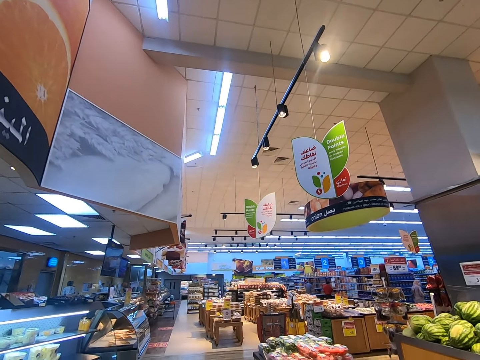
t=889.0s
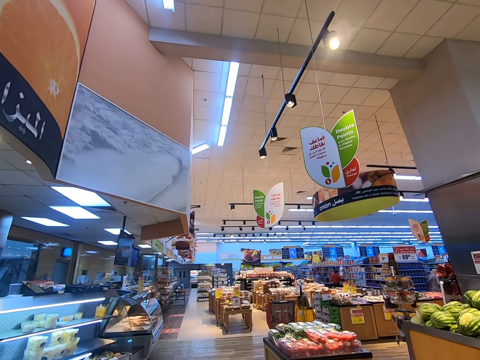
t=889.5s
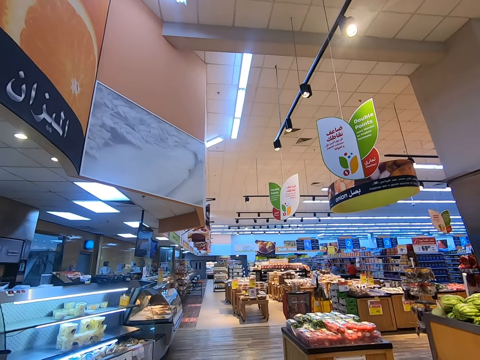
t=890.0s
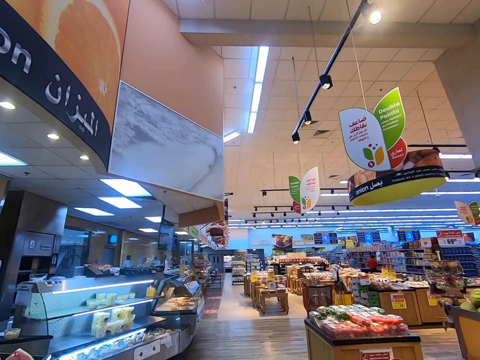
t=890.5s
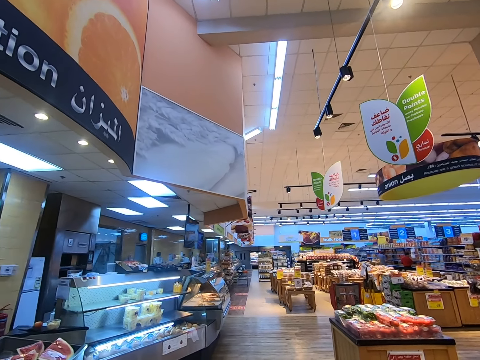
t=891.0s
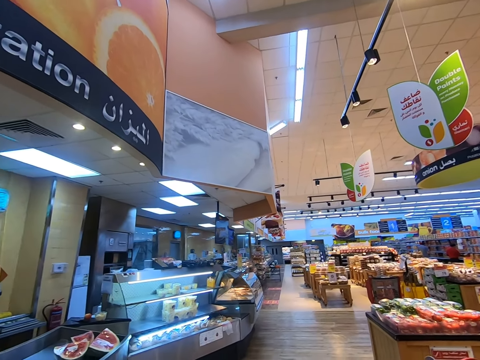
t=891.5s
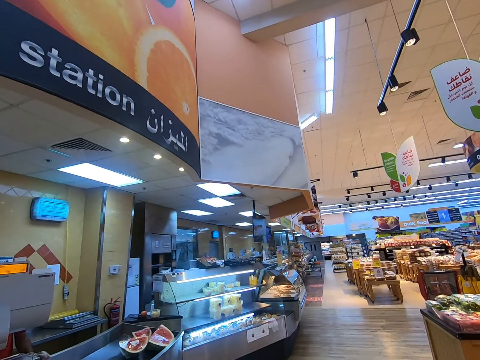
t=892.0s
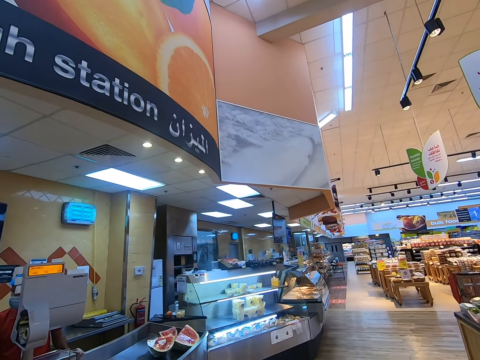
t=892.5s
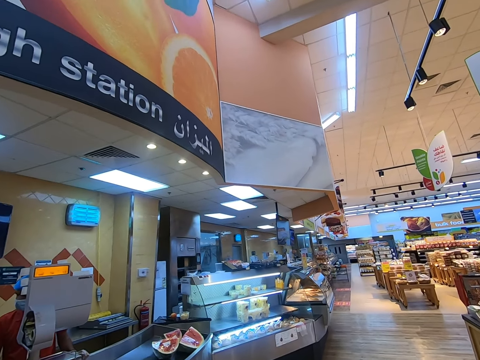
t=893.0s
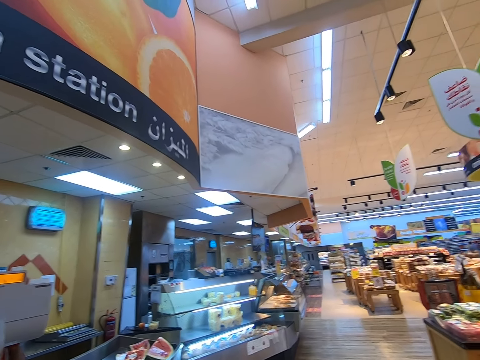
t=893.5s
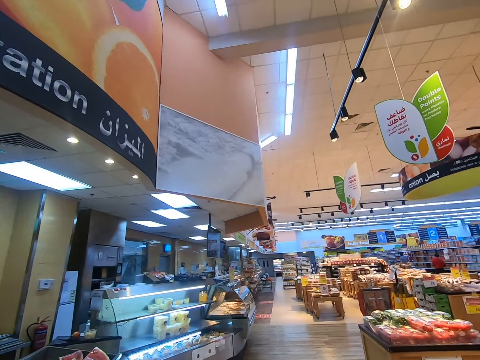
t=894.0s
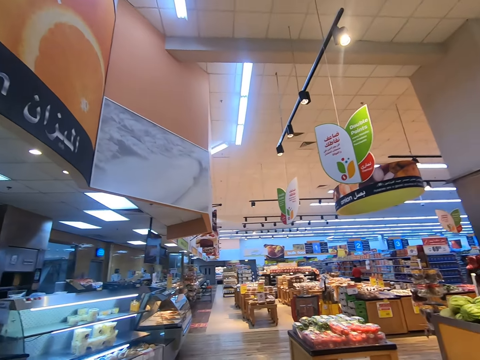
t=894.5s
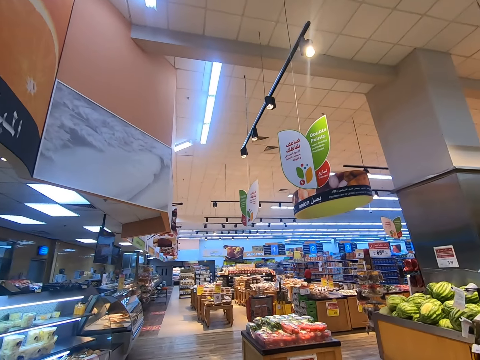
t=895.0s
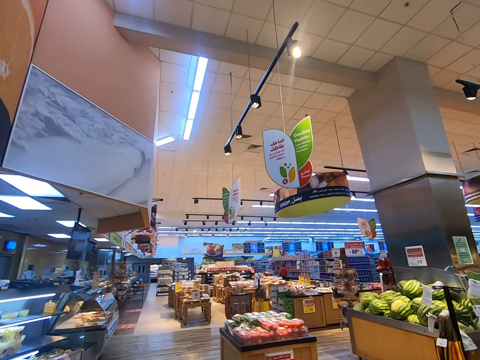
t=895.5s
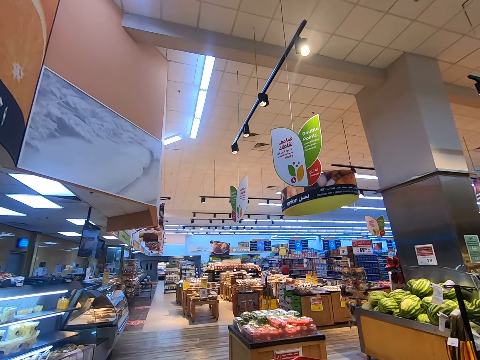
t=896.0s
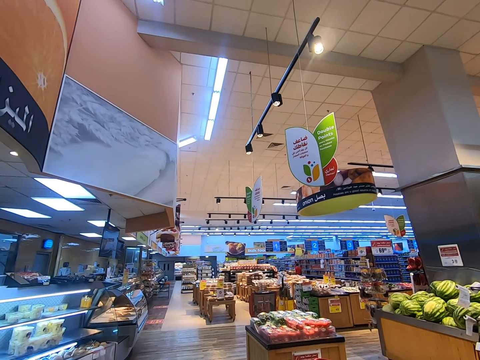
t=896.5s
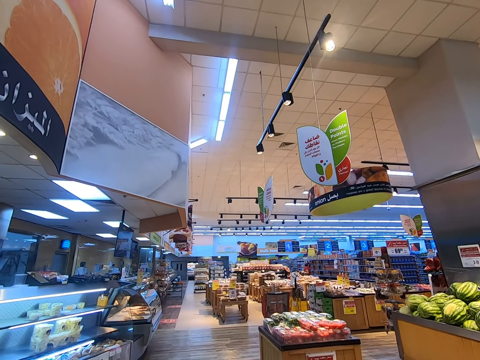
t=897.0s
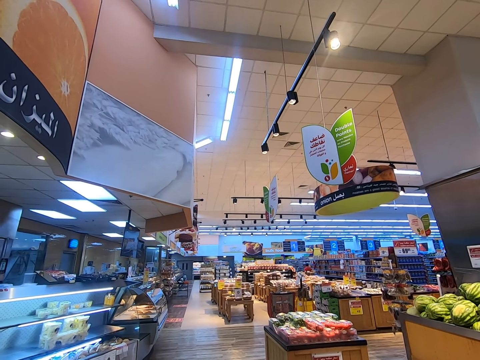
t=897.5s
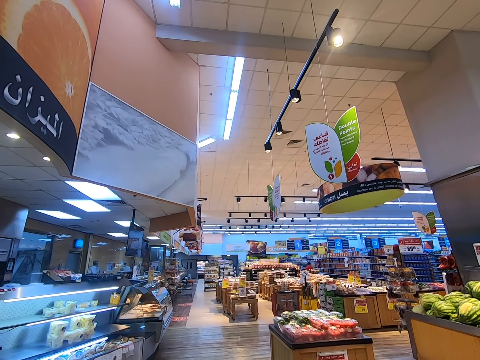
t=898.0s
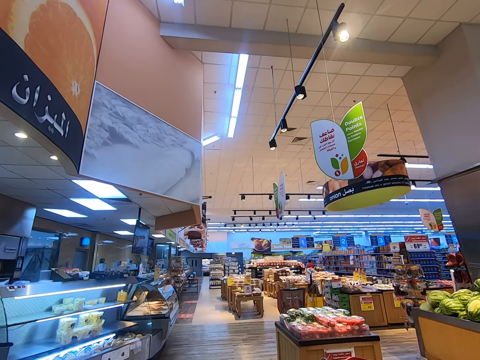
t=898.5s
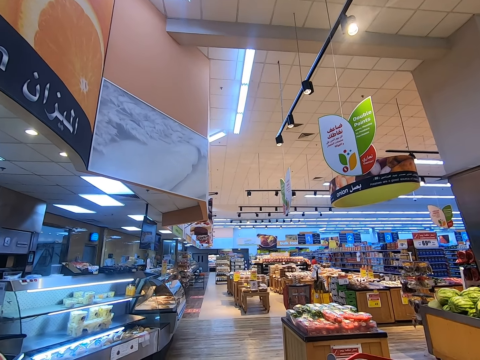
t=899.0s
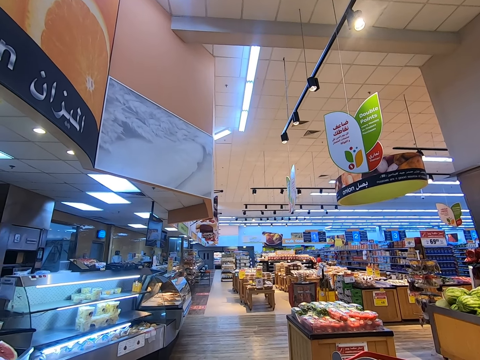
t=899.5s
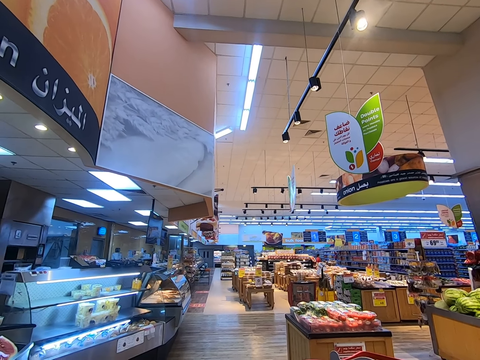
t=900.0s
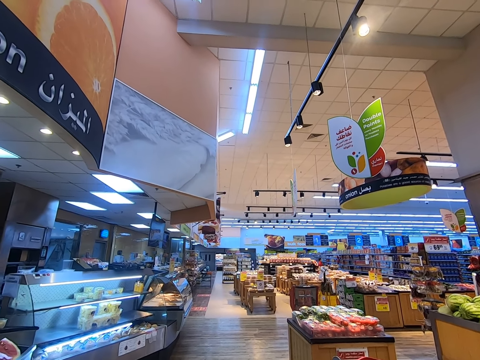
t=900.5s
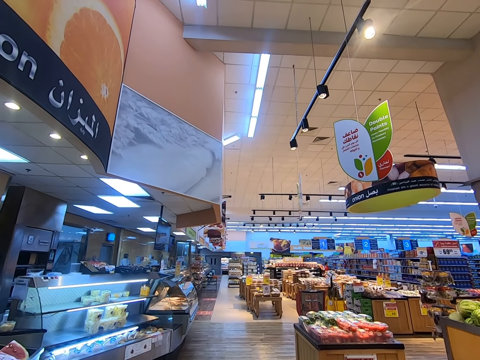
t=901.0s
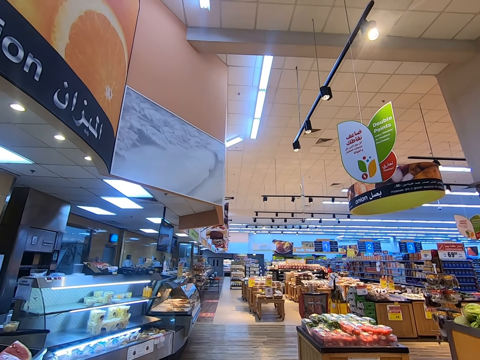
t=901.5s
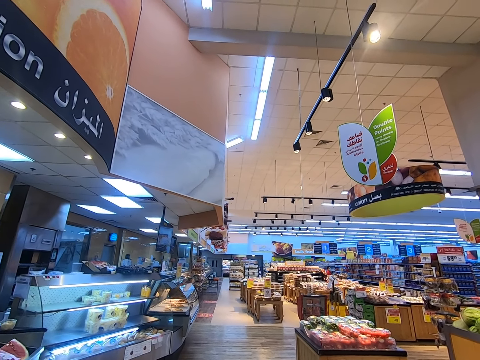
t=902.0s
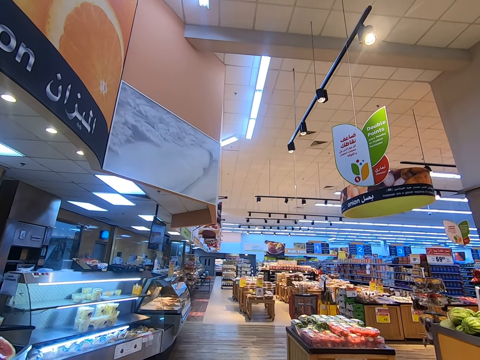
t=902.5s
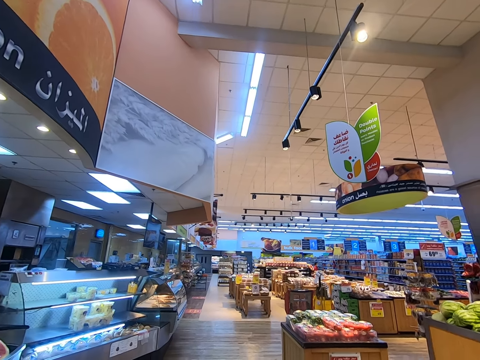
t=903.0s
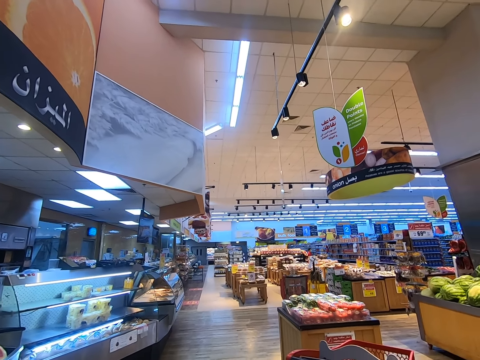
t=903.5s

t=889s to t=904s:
The camera wearer looks around the supermarket.

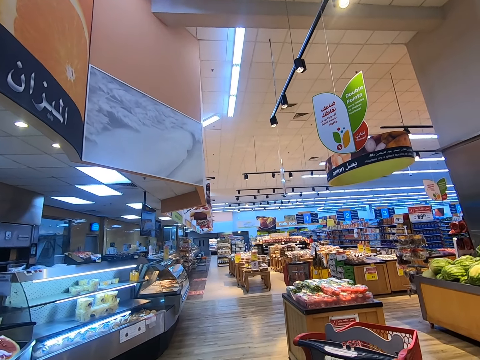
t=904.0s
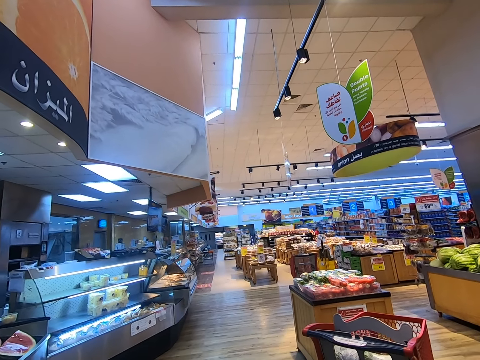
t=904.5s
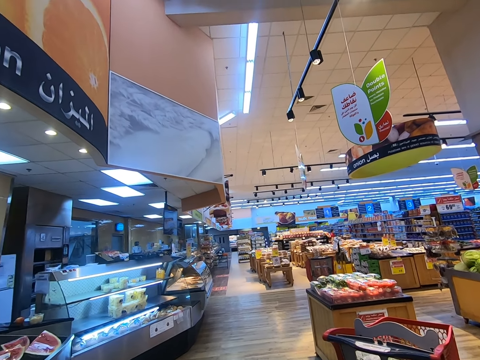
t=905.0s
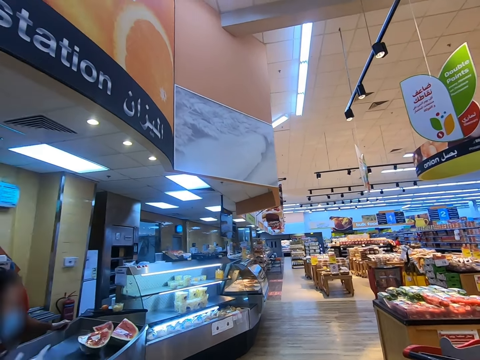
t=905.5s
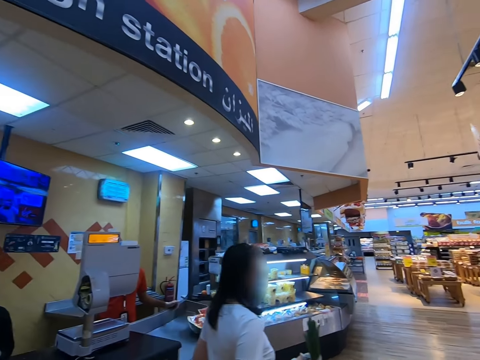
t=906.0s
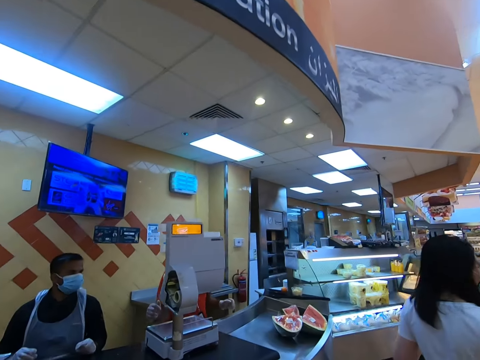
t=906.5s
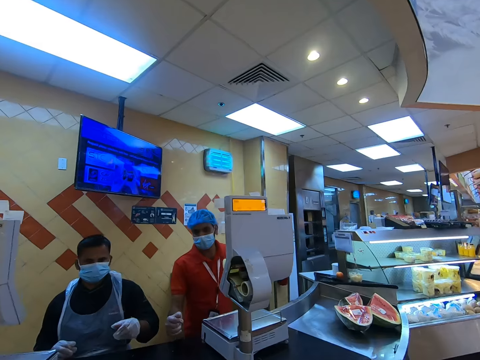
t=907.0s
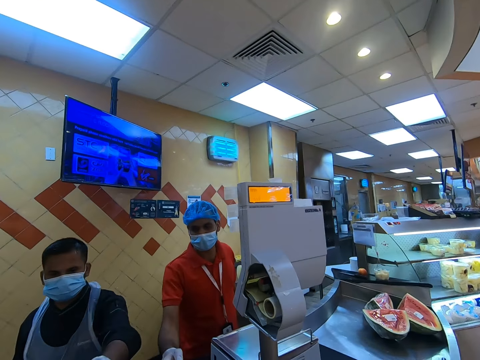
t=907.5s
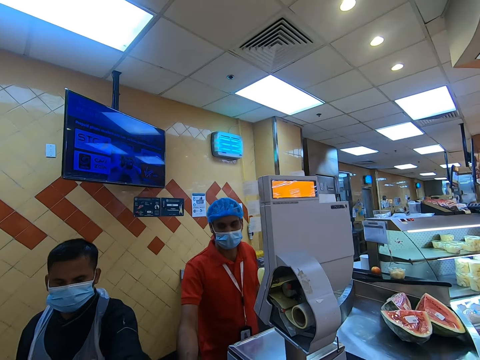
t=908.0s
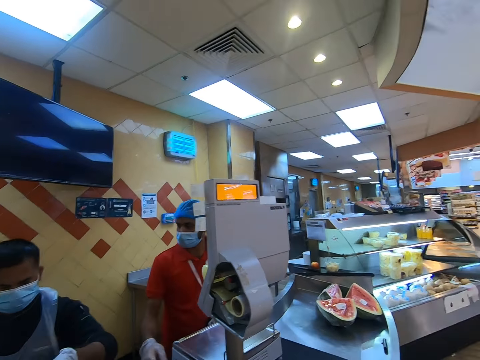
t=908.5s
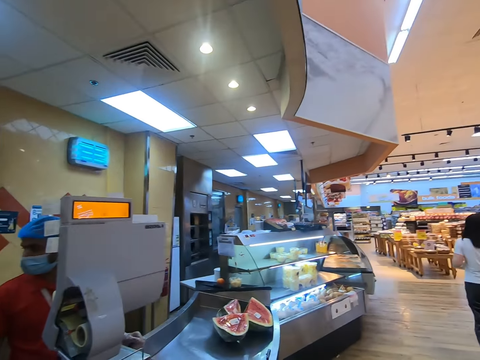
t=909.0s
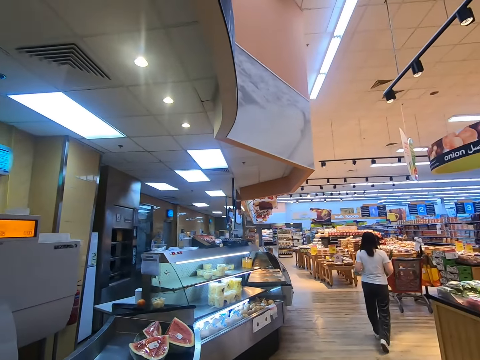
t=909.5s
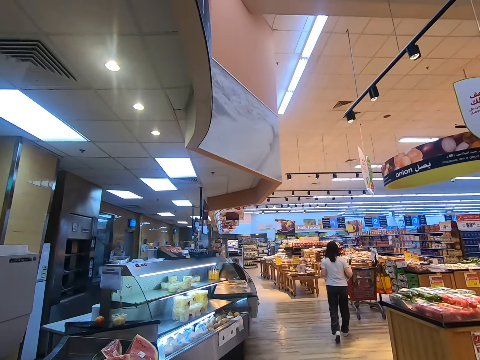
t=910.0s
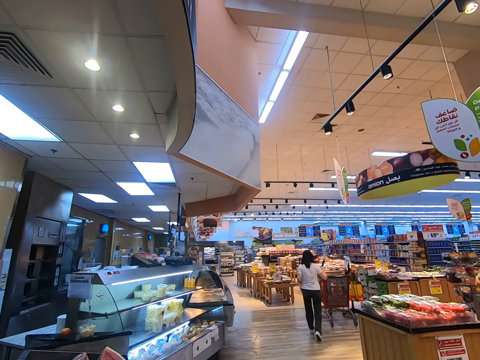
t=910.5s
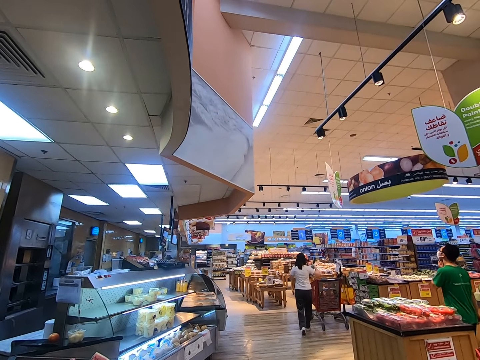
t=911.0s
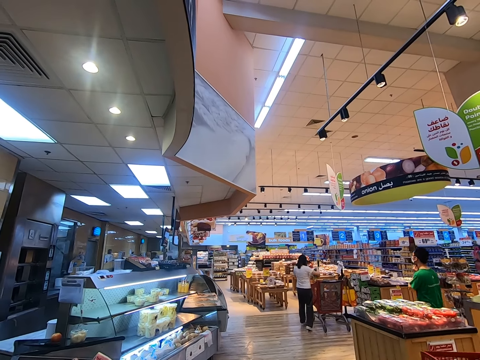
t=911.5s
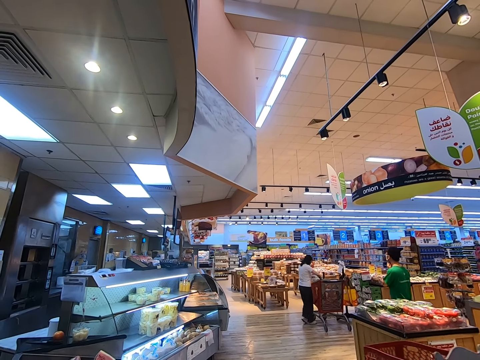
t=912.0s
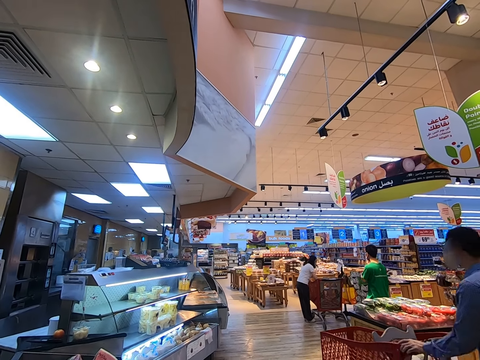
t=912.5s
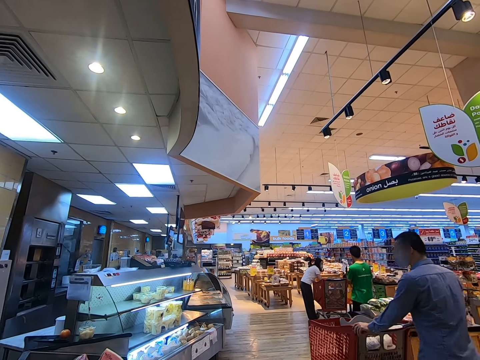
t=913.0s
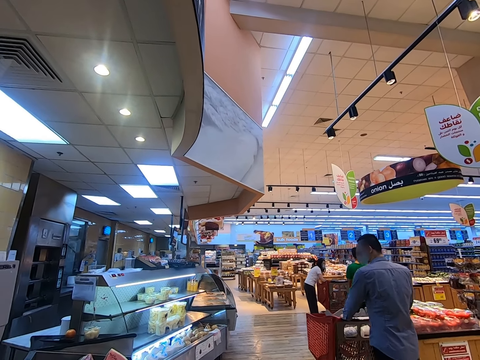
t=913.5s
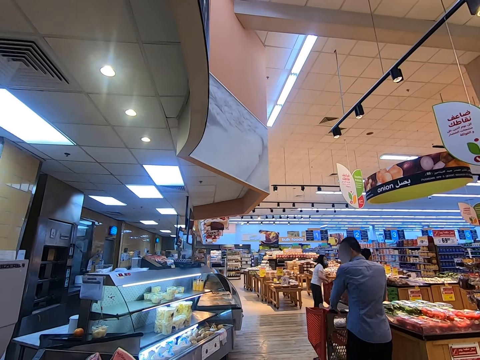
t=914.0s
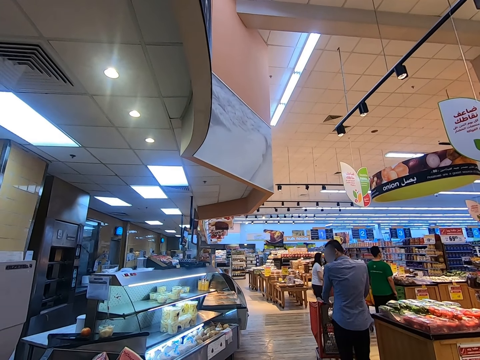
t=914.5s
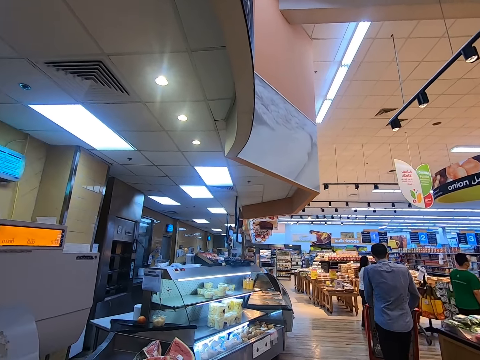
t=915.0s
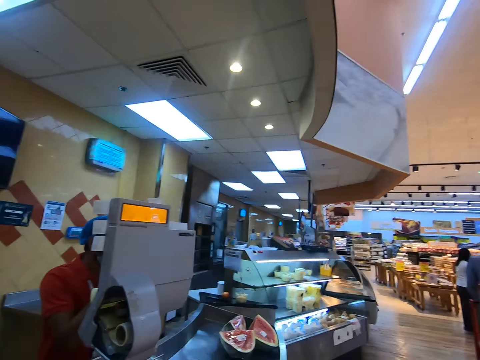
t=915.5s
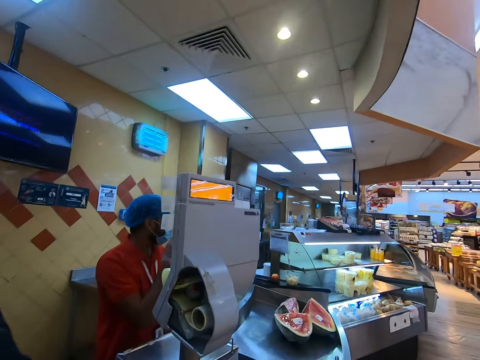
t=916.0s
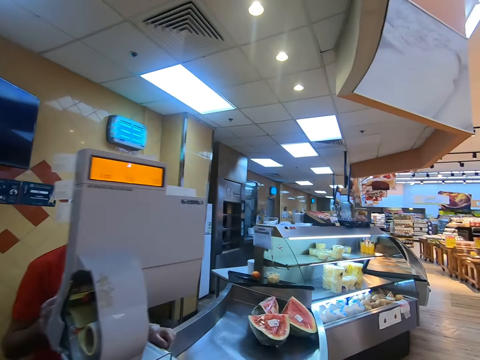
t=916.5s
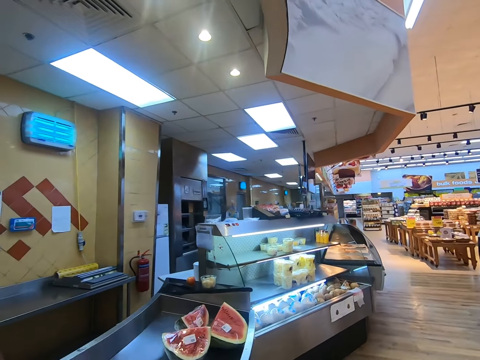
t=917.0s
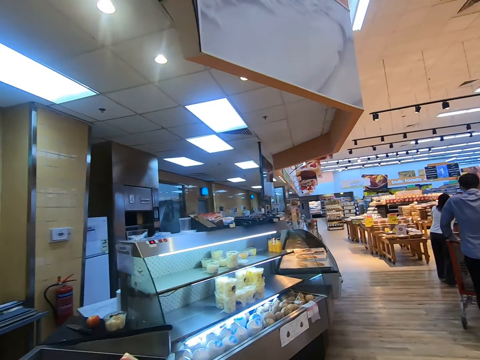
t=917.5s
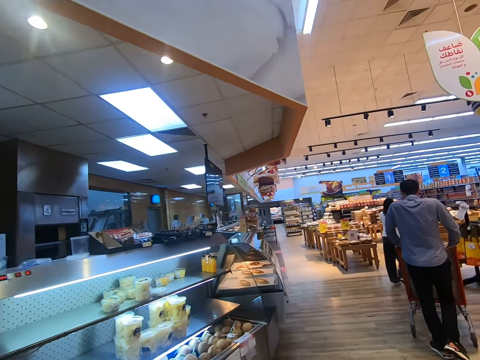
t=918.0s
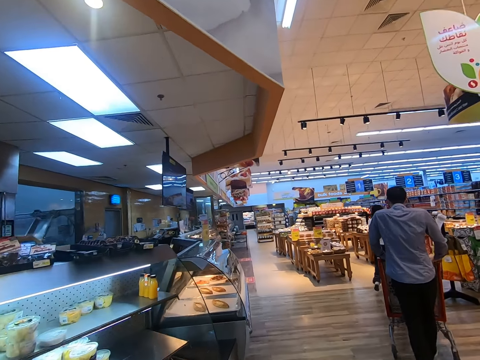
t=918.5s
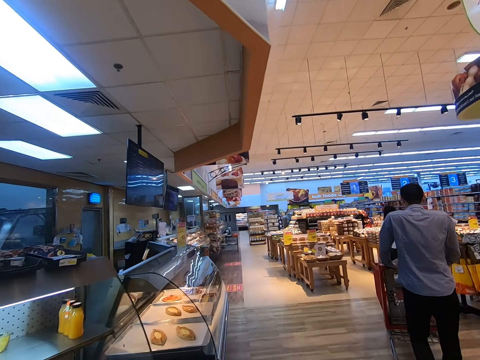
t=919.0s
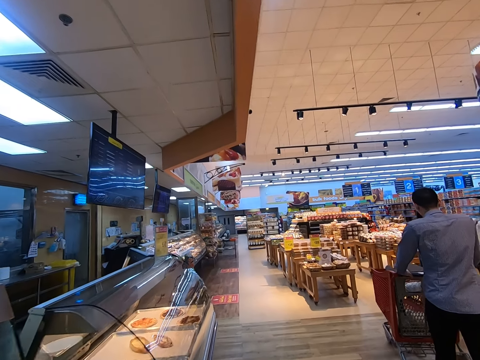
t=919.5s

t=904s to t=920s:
The camera wearer places the items on the counter. They give a man something. They look around the supermarket. They walk around the supermarket.
